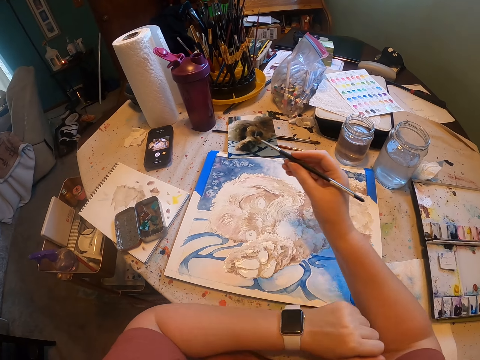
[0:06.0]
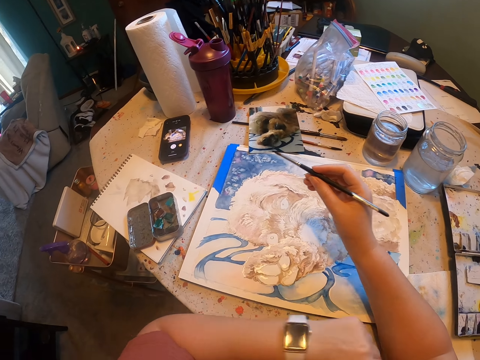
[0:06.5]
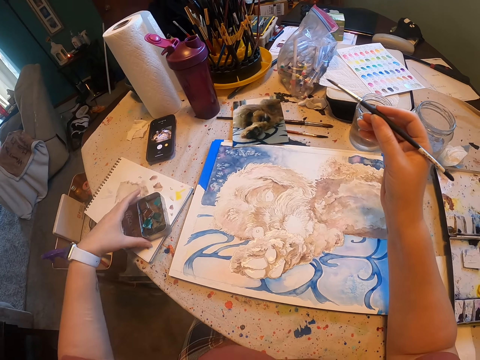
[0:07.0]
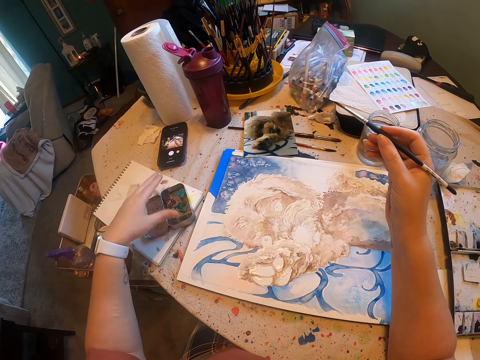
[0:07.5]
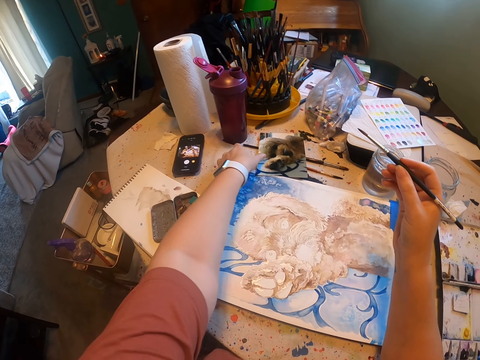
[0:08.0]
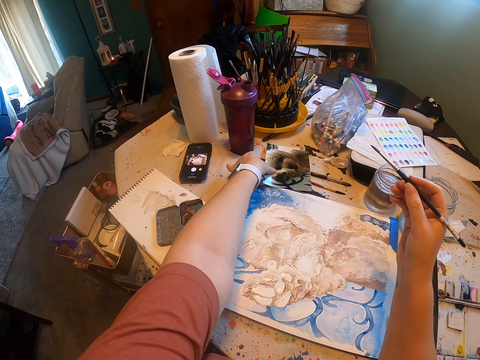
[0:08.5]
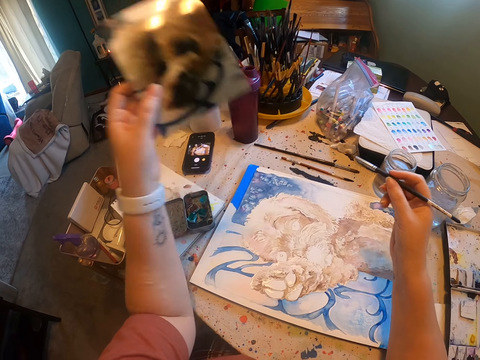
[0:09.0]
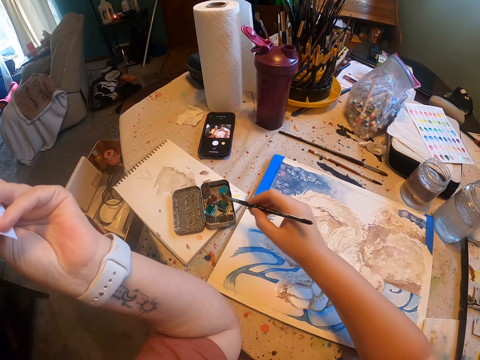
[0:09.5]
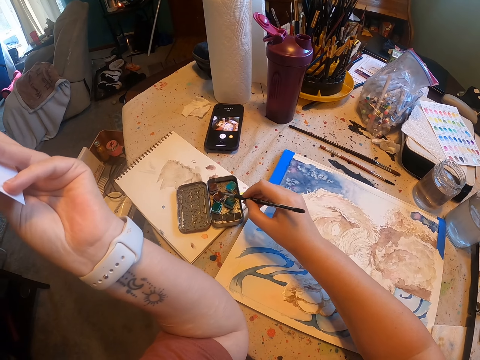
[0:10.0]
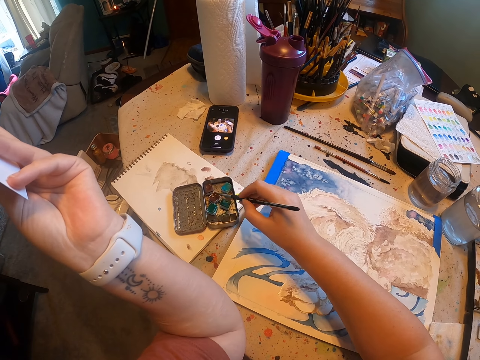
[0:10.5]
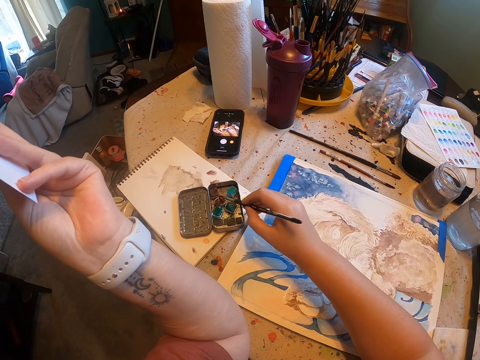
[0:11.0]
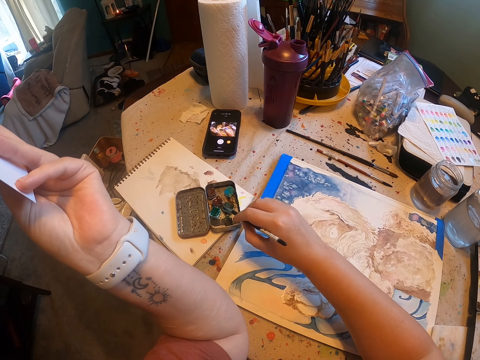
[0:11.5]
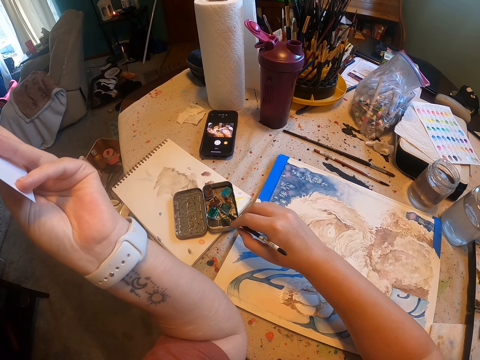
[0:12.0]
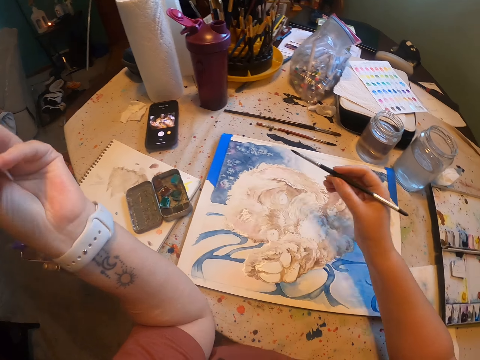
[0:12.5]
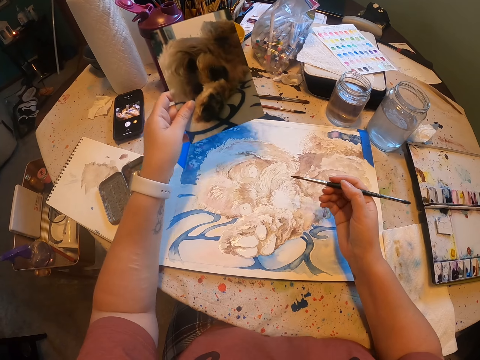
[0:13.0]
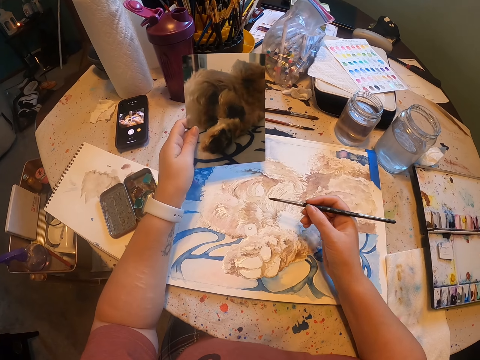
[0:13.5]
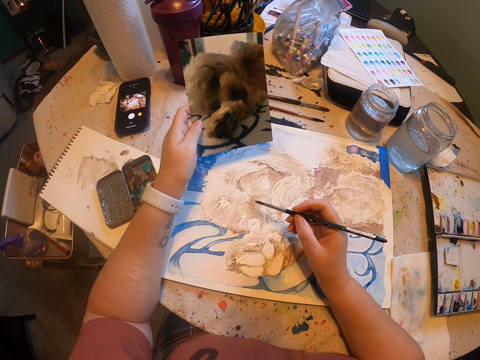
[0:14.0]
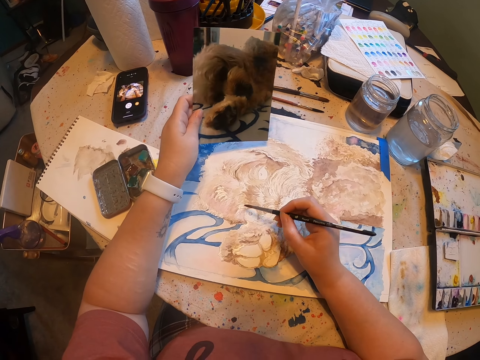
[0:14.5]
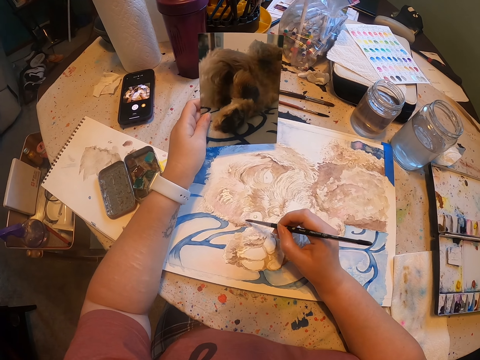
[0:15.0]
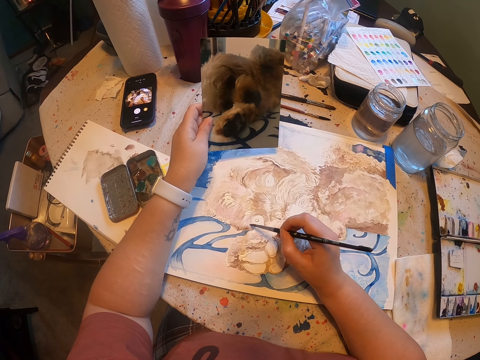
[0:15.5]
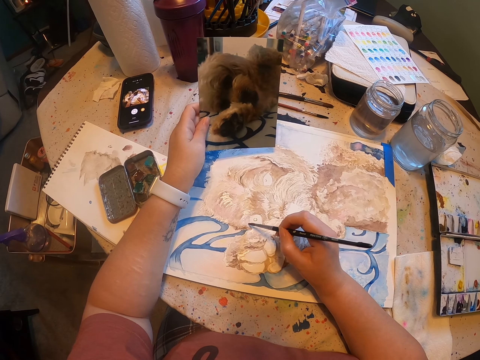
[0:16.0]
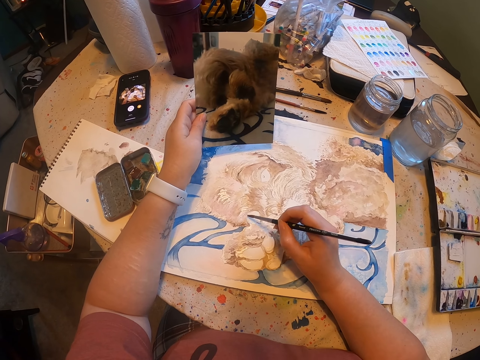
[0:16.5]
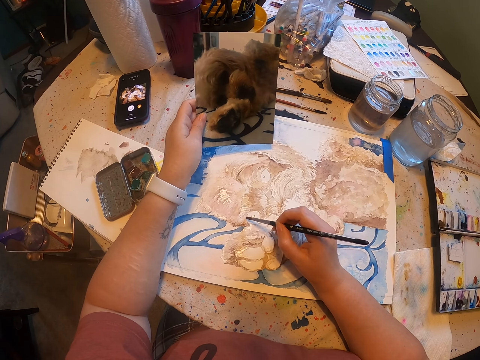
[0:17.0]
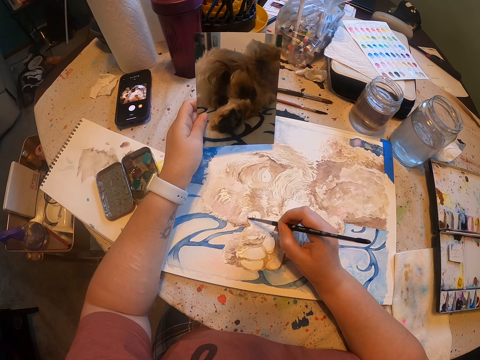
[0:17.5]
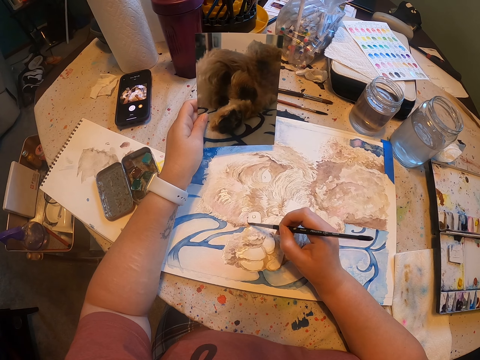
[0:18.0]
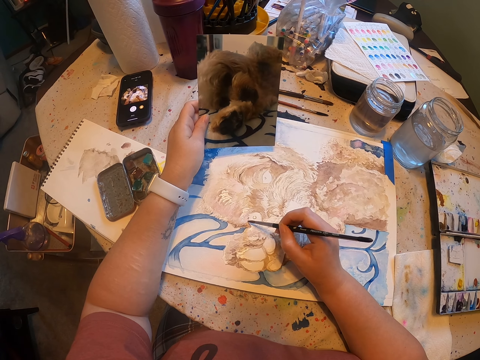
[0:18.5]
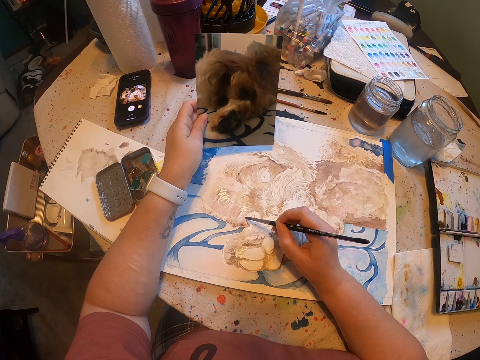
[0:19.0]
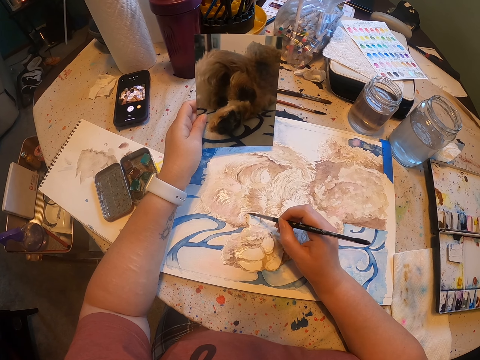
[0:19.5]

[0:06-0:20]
The camera wearer rubs the brush on a paper. They move a tin with small water colour tins. They pick up a lion photo. They dip the paint brush in the water colour. They lower the photo. They paint on the photo on the table.

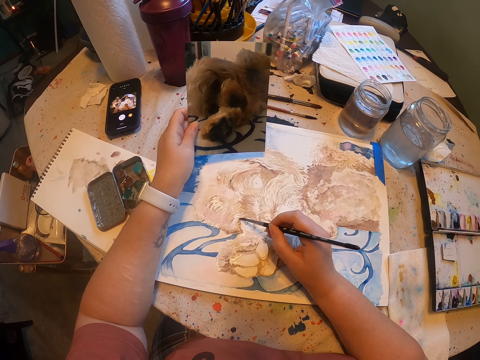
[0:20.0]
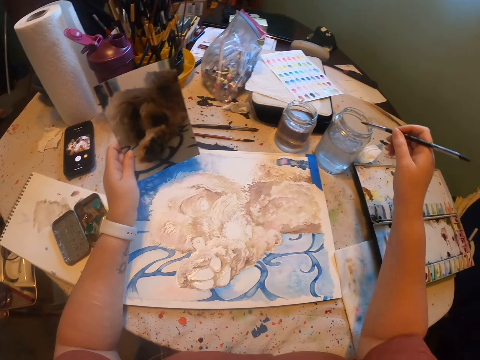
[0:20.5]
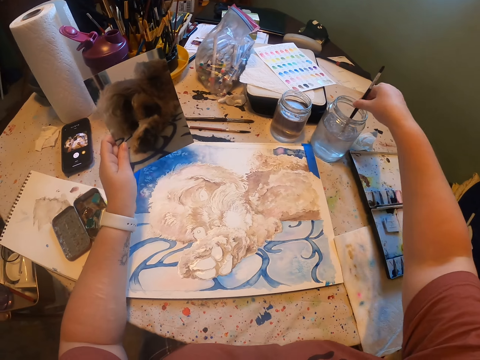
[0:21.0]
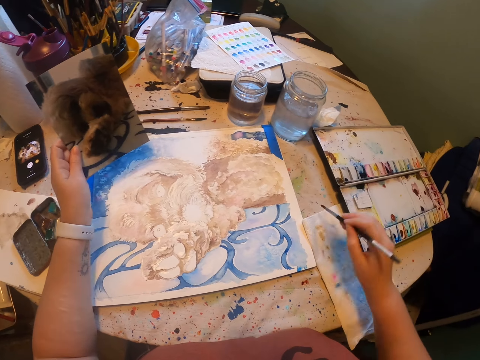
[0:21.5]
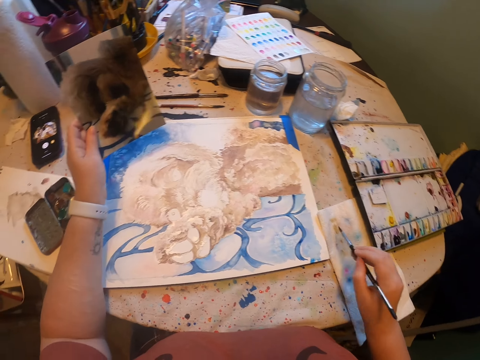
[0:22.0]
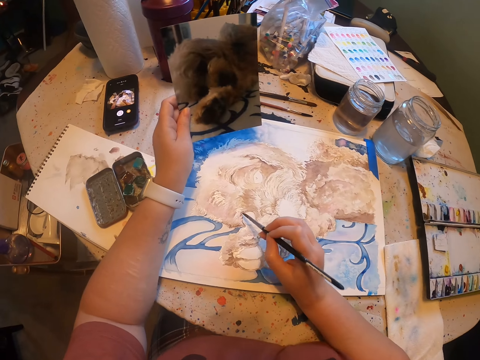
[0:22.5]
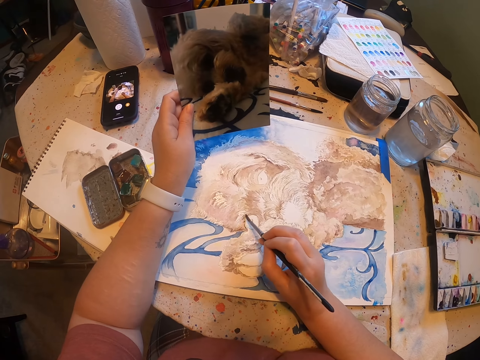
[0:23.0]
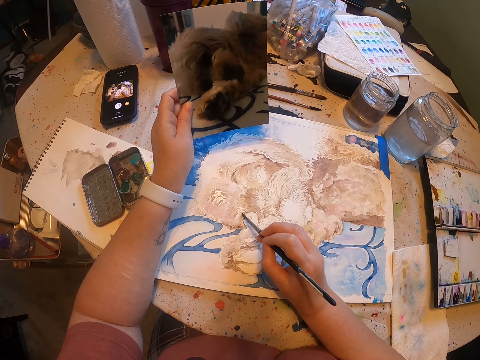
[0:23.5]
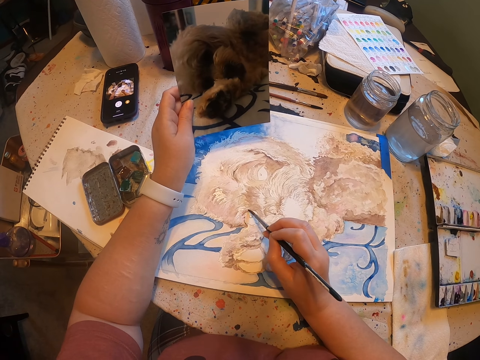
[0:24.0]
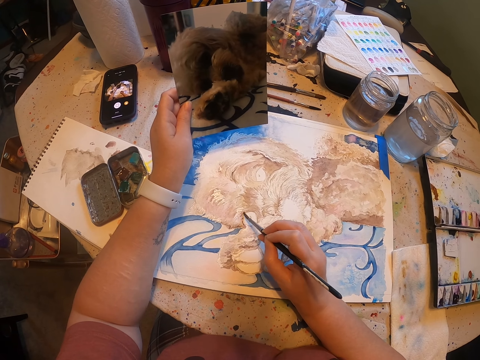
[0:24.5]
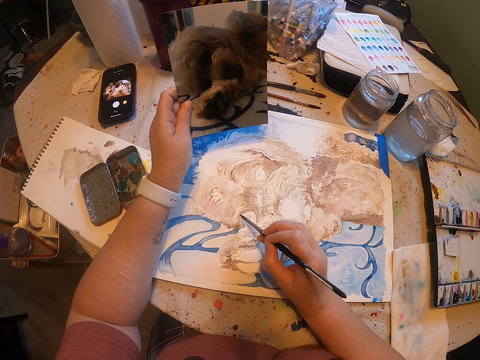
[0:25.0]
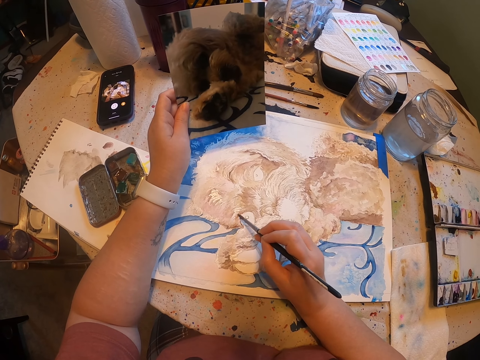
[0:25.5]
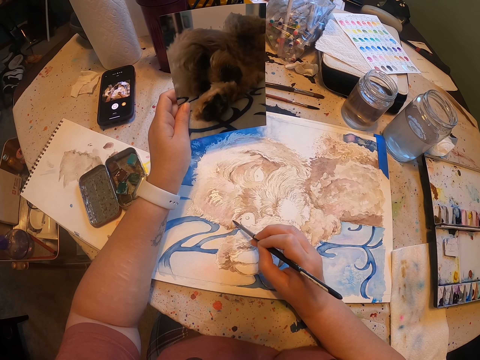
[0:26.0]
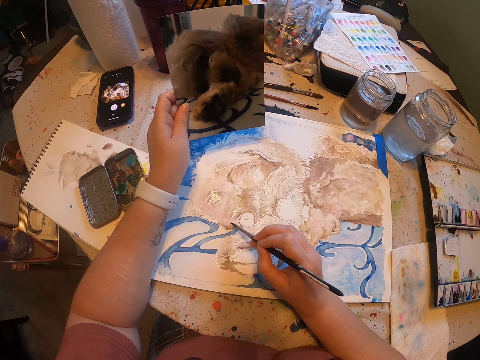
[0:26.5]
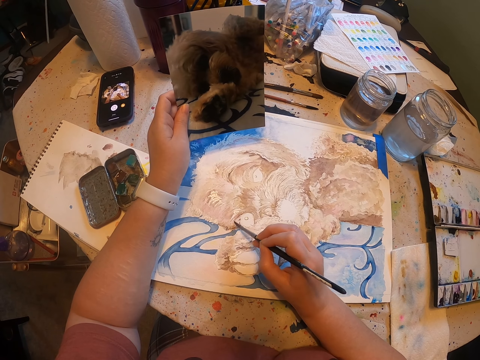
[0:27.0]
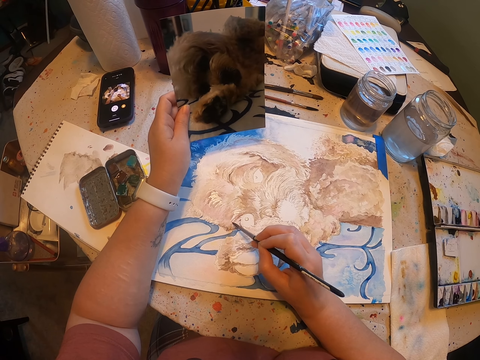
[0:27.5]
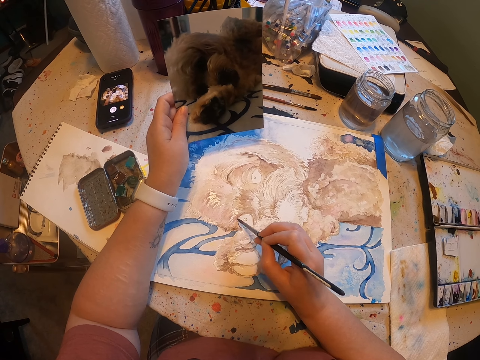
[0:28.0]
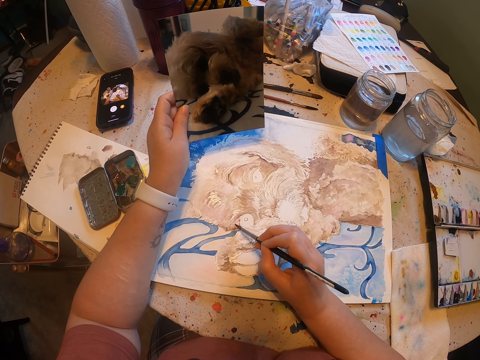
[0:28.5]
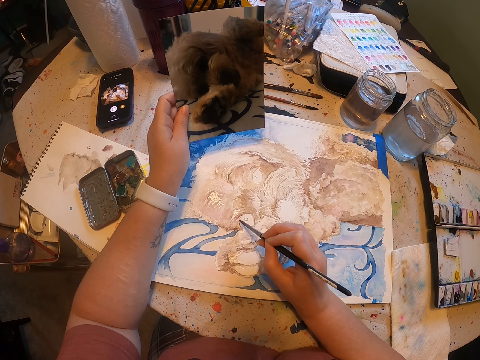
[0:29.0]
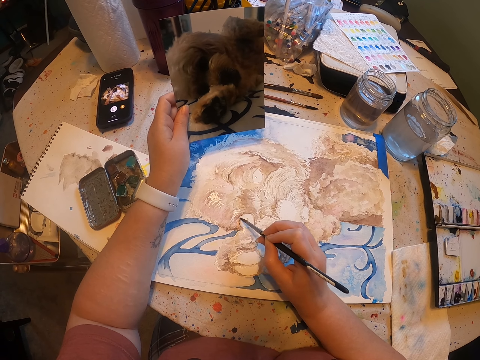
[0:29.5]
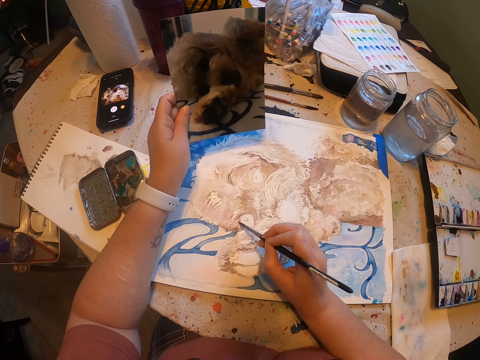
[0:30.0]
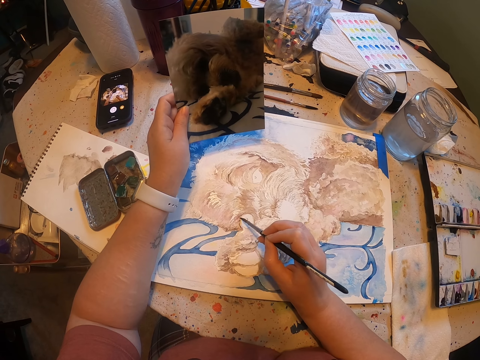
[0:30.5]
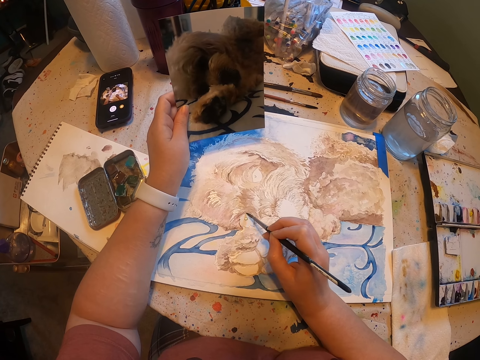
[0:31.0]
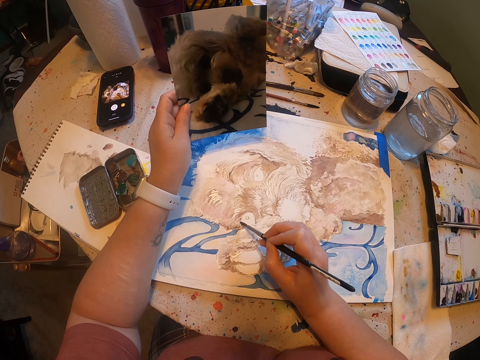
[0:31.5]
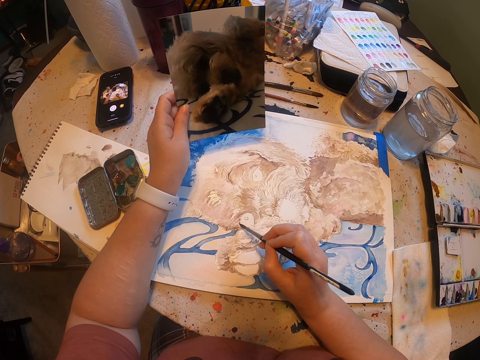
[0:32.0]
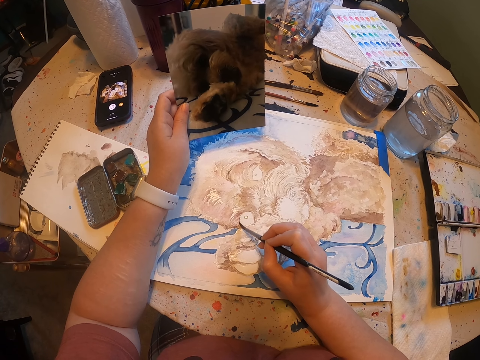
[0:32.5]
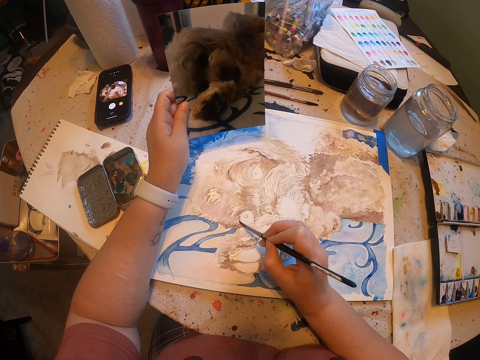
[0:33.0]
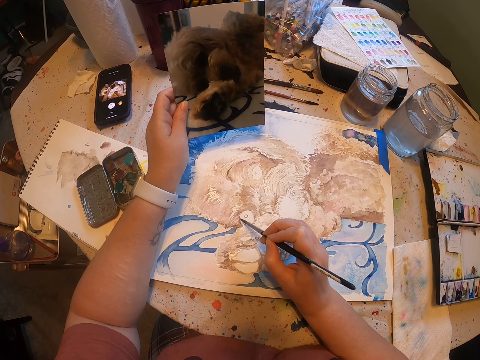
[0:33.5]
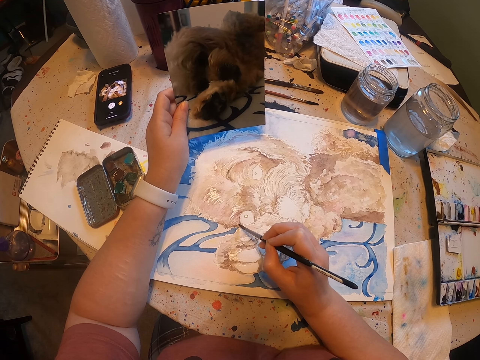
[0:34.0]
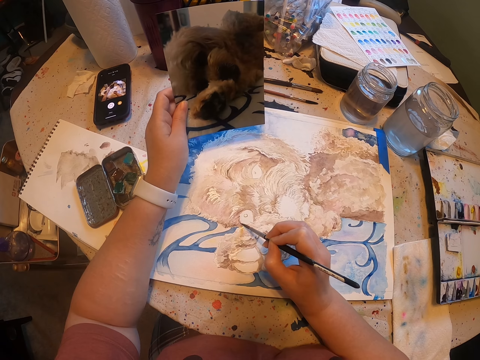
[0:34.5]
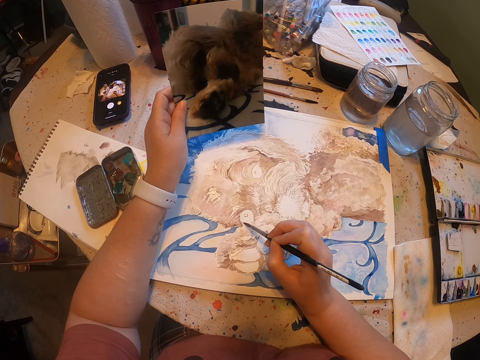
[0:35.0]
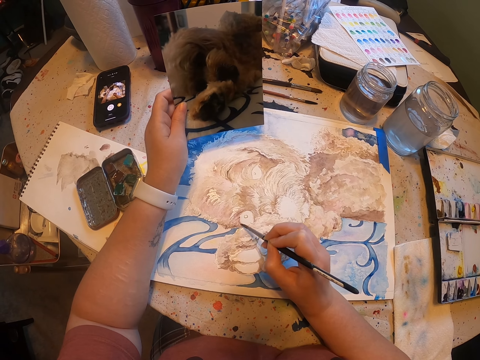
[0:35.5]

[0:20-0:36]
The camera wearer dips the paint brush in water. They clean up the paint brush on a serviette. They rub the brush on the paper. They paint on the photo on the table.
